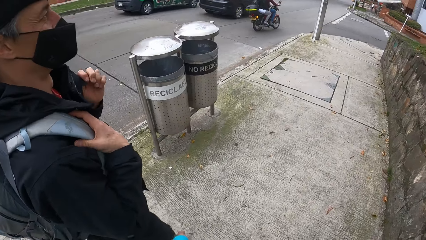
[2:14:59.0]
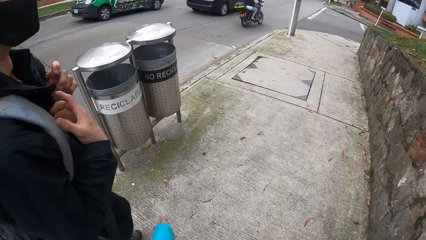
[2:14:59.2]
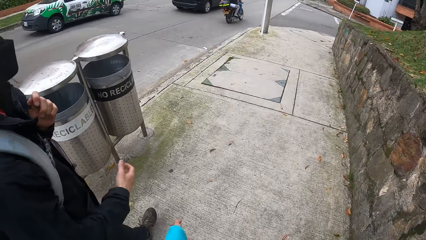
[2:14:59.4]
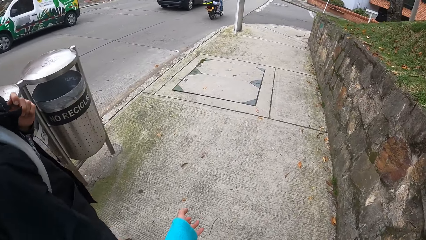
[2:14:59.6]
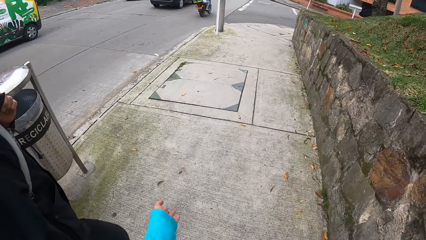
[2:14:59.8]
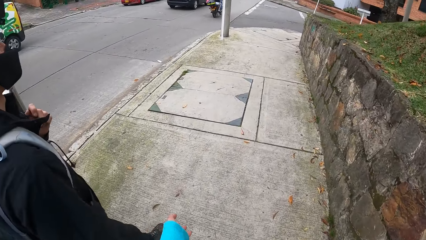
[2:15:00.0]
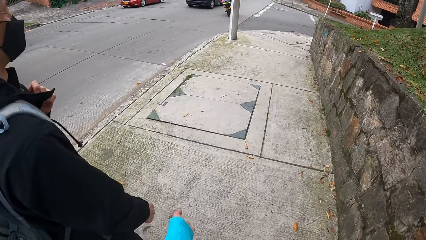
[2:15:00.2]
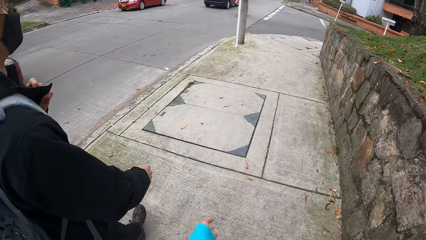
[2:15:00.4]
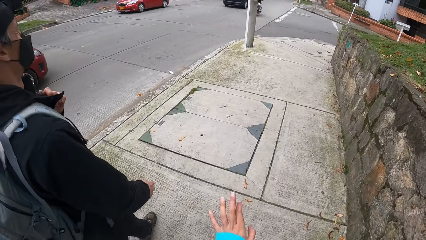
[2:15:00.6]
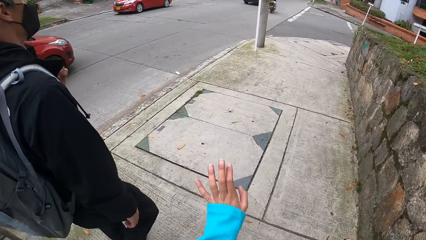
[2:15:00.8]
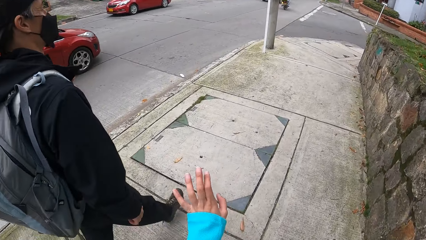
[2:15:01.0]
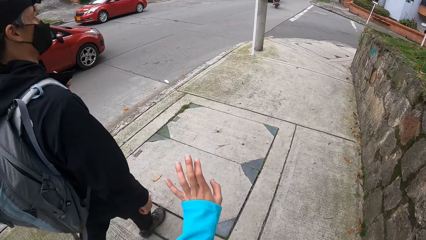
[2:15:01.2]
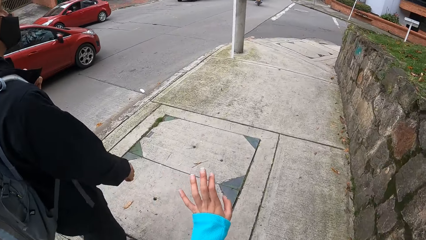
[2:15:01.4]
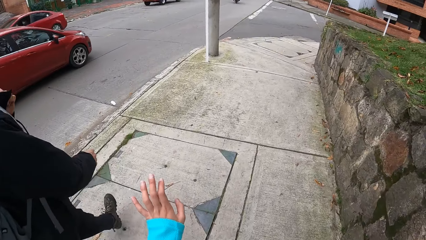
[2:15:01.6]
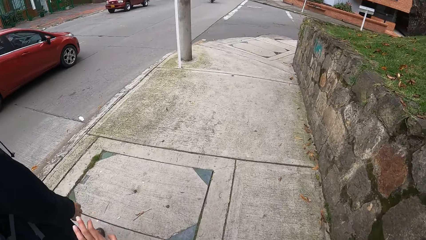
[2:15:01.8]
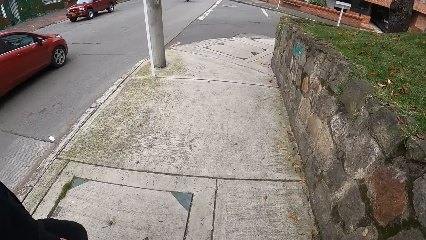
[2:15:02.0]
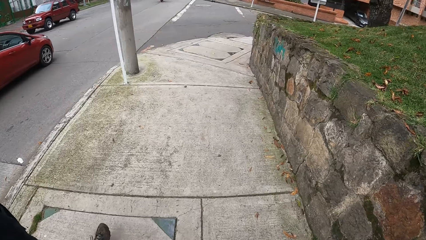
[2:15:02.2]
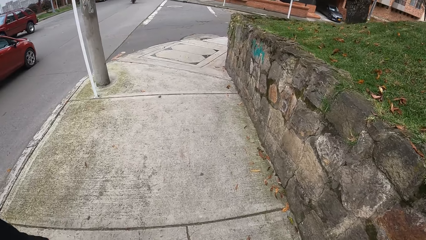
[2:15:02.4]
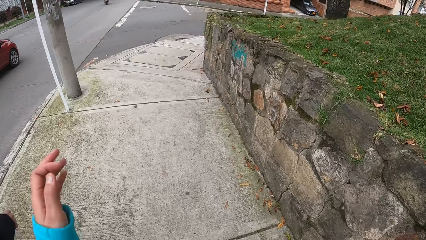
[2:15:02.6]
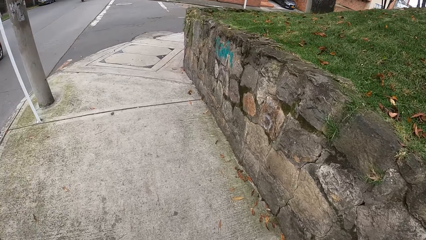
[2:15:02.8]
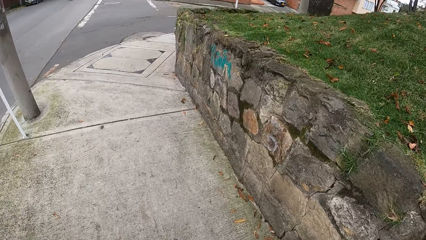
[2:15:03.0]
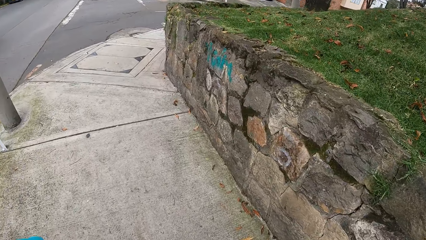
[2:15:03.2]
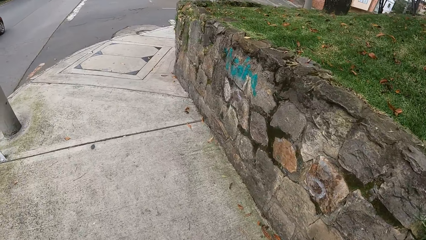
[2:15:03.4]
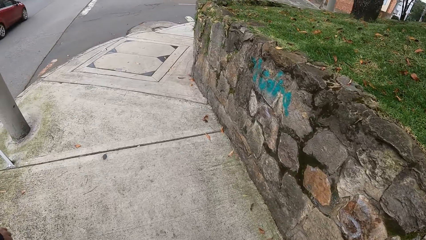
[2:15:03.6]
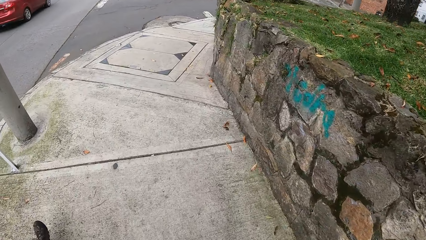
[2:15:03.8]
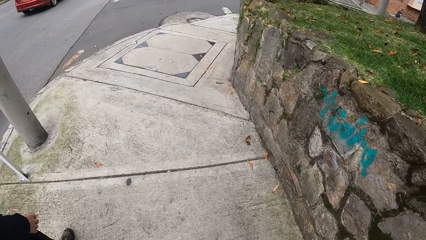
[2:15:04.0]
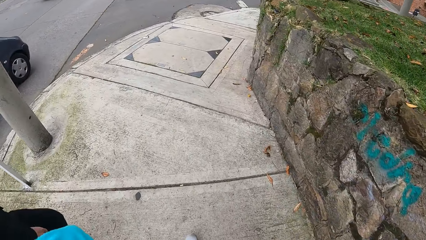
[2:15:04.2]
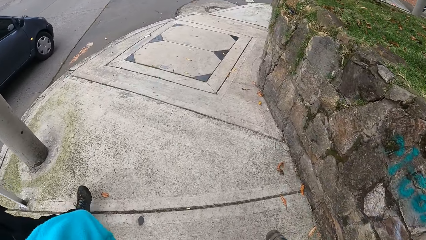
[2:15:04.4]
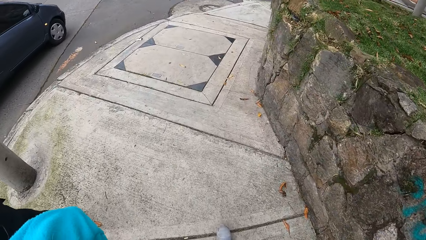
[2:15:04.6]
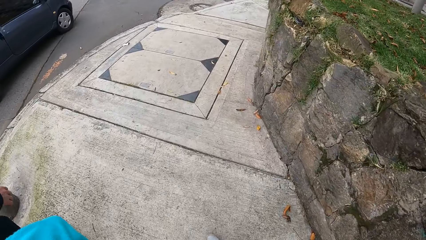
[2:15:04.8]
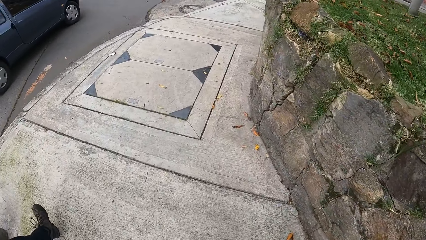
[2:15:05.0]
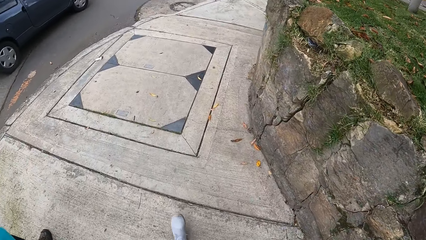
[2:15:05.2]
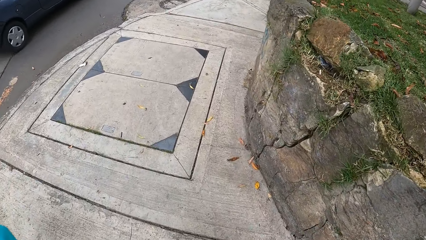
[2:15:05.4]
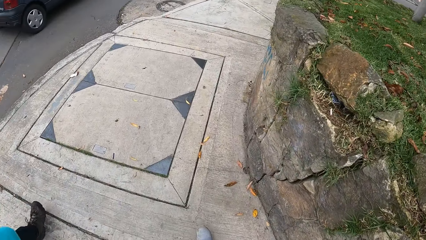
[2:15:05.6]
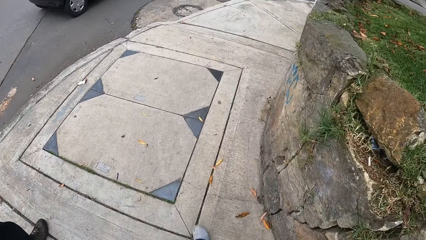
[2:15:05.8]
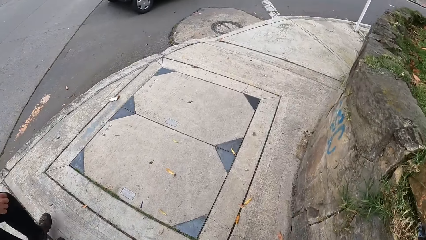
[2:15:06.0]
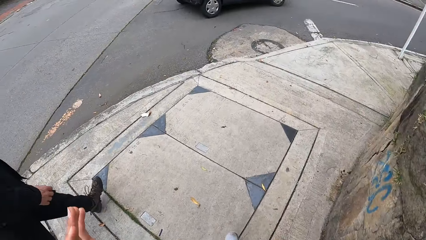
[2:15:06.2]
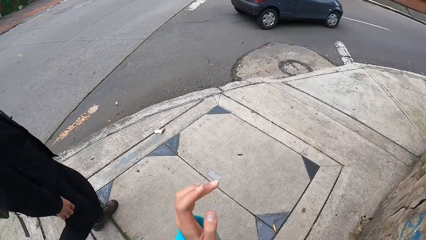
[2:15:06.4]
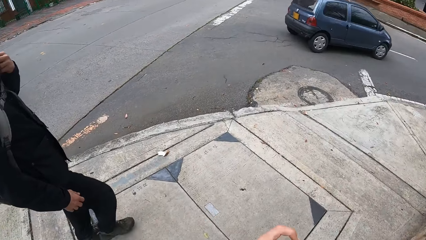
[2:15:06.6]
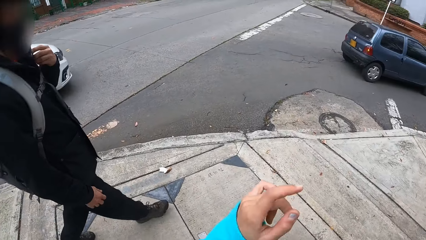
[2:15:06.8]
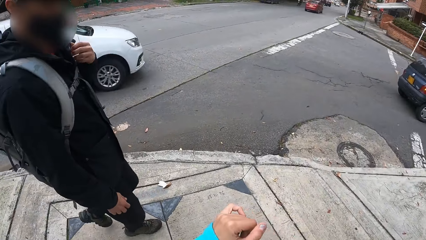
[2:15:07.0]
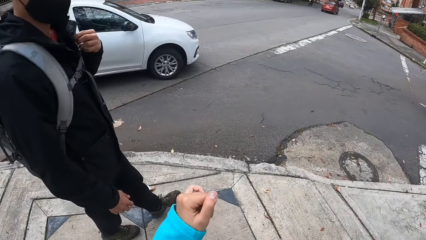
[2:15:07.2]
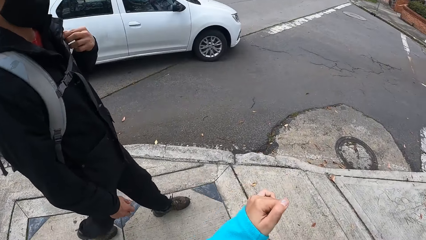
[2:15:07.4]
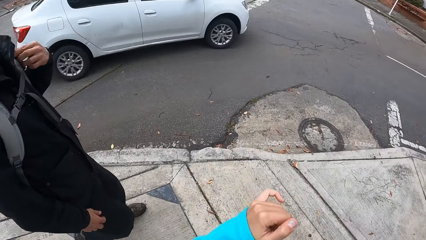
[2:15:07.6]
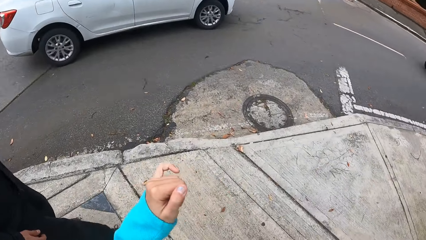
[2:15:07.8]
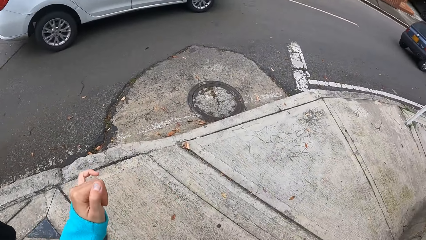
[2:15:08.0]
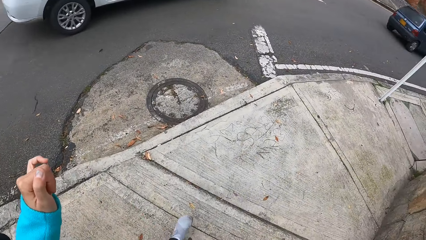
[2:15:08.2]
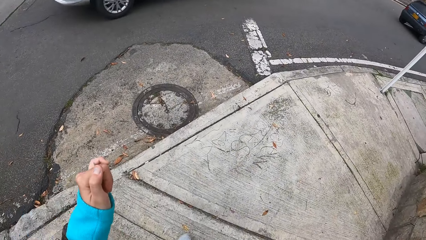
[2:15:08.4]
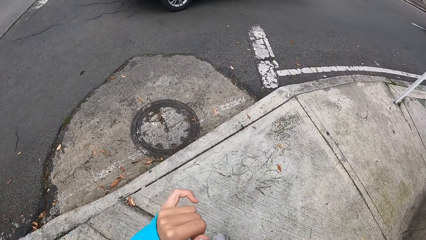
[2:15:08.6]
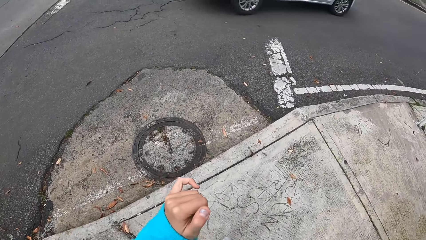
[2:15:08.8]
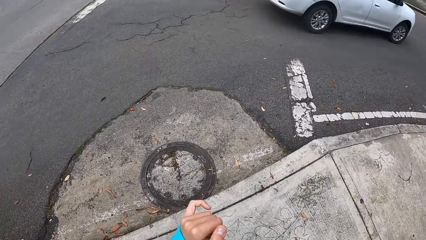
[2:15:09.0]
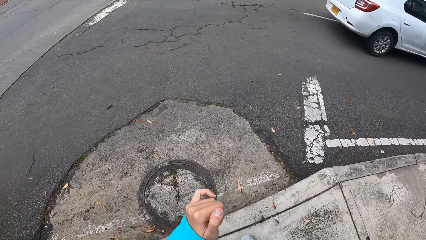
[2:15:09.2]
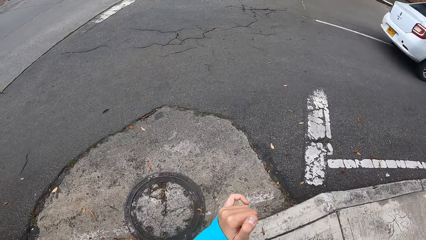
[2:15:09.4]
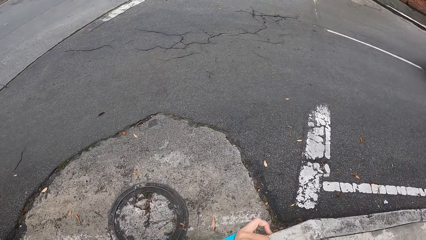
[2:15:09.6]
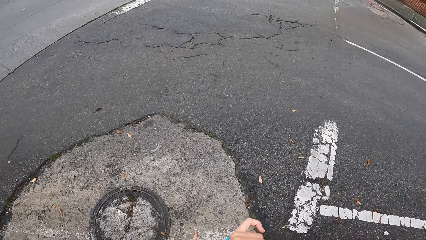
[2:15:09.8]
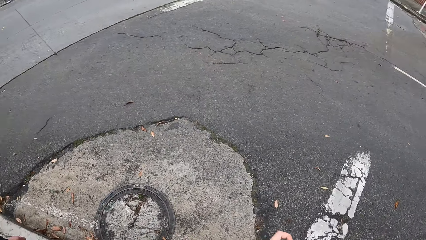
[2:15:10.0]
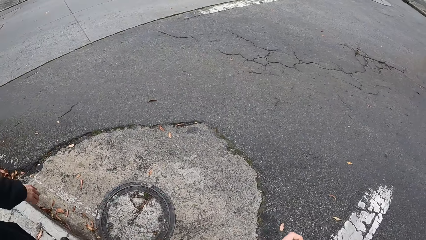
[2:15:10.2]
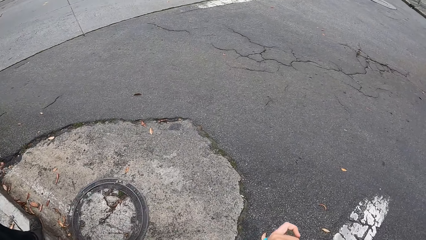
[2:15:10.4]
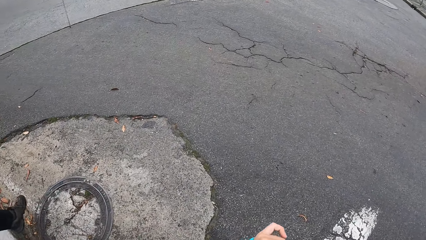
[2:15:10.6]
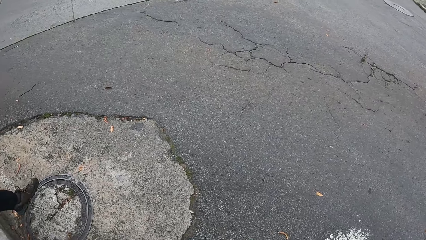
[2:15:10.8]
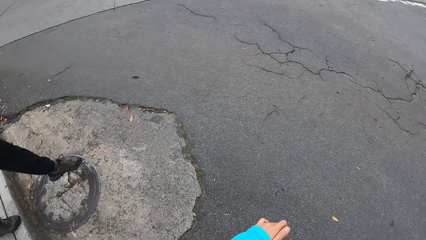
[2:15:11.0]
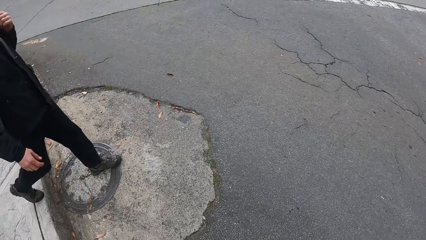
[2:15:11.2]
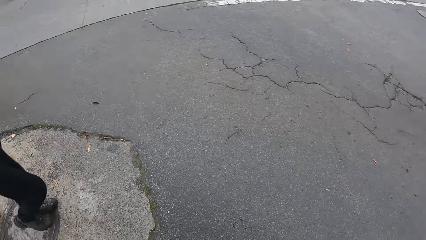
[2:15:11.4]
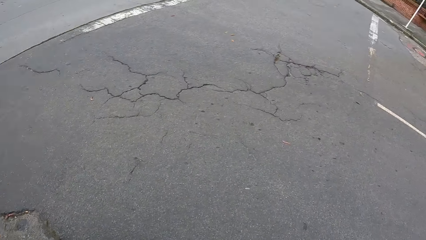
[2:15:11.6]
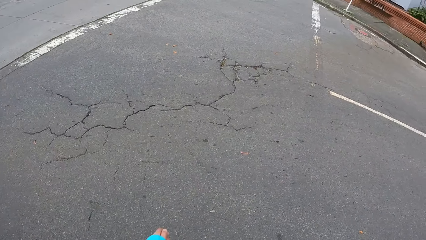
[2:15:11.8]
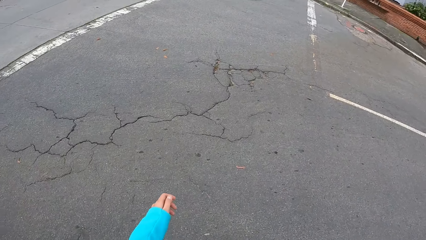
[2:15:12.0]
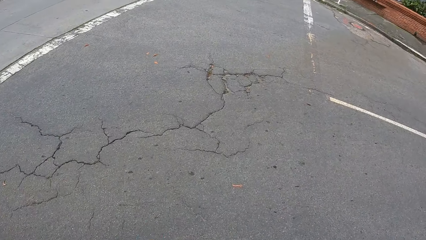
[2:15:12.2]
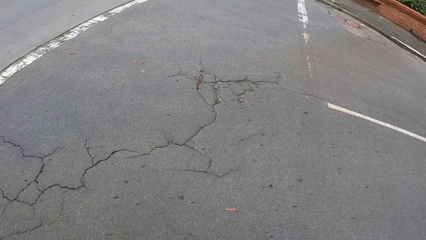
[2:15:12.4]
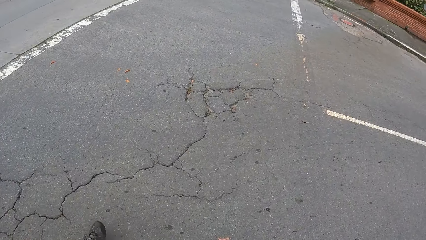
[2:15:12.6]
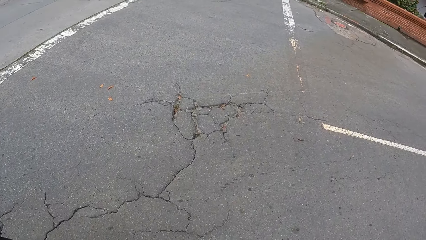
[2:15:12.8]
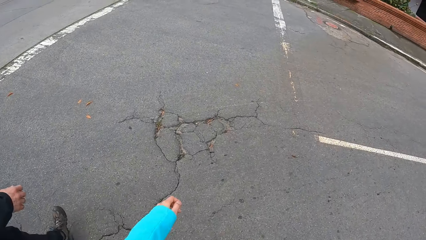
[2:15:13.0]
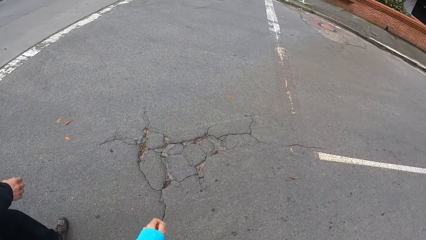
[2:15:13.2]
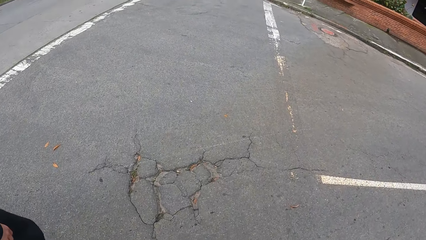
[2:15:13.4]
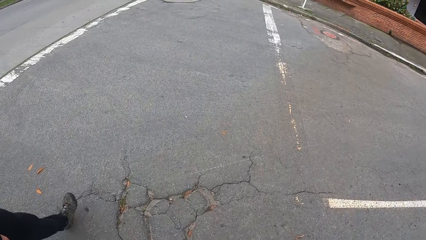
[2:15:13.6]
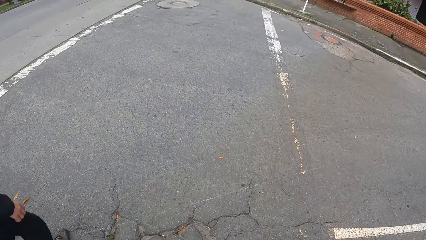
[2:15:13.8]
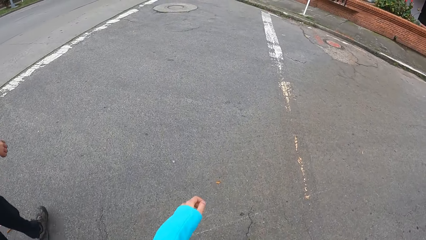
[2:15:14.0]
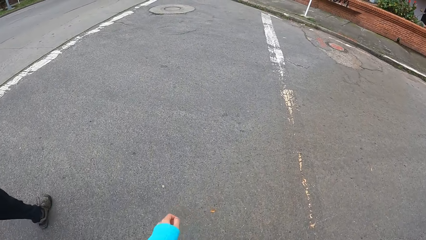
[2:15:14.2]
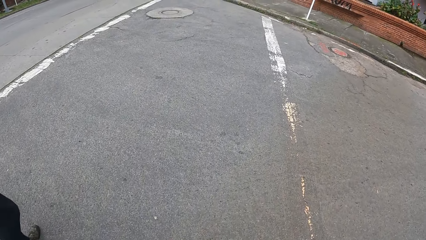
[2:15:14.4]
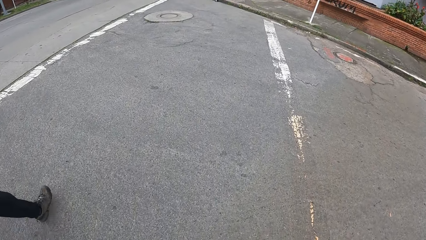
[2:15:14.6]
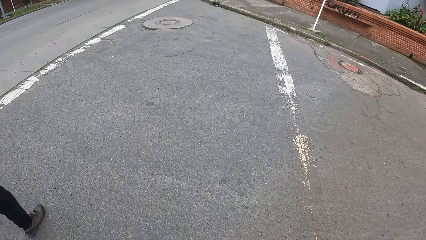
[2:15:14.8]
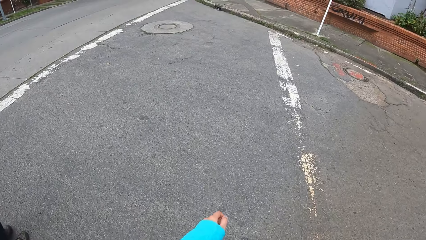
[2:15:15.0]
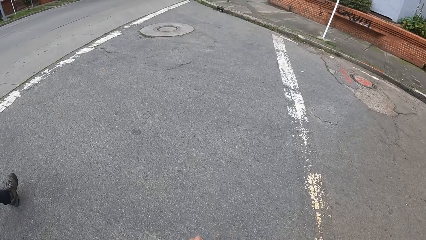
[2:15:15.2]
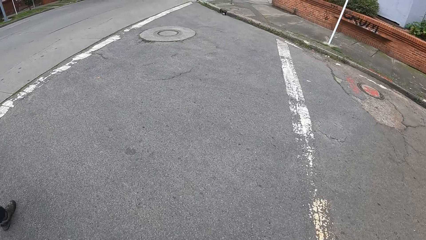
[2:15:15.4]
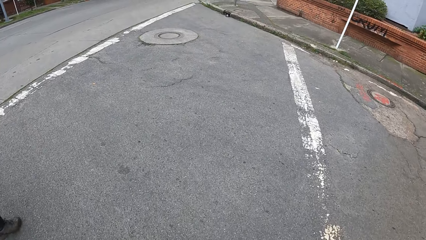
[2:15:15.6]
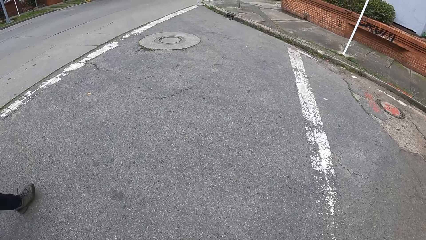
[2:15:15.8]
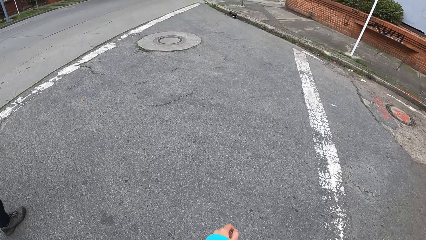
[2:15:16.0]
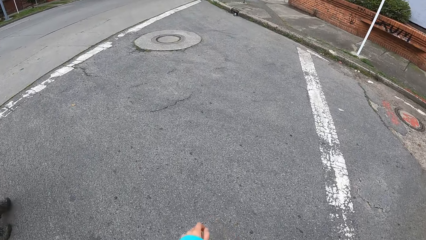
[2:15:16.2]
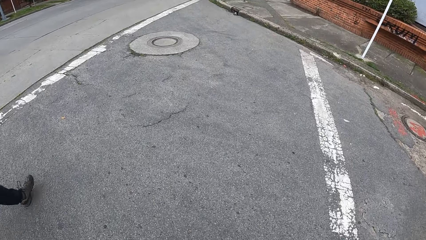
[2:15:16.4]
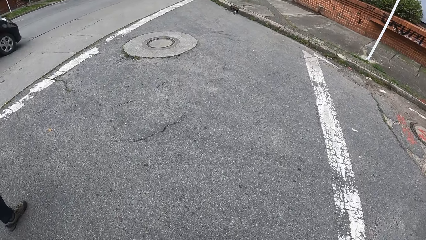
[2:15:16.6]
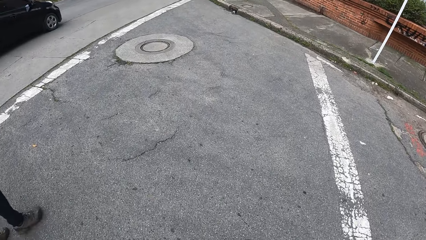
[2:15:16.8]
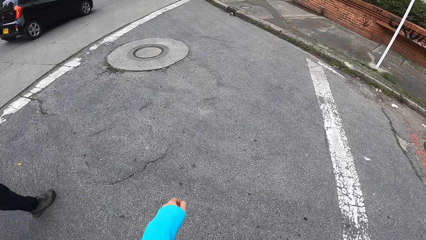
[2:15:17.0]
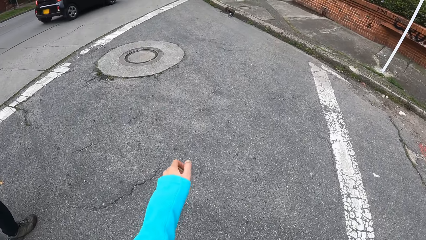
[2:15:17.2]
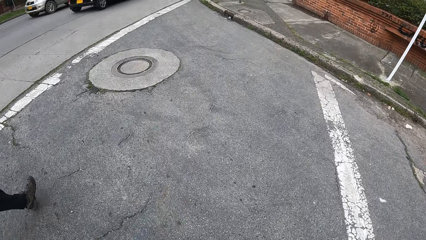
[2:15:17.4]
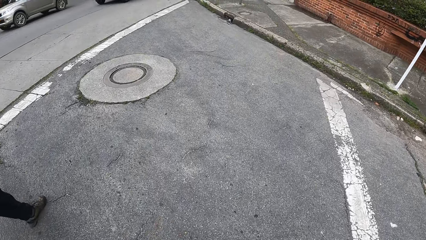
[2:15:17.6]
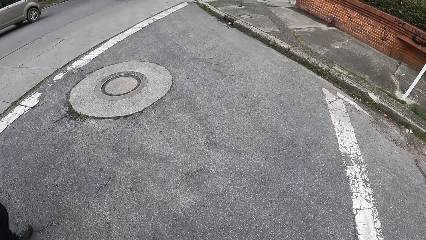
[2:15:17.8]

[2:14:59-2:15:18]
A car drives past the camera wearer, the man and the woman. The car drives past the camera wearer, the man and the woman again. The camera wearer crosses the road with the man.
